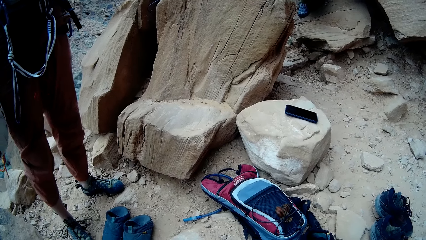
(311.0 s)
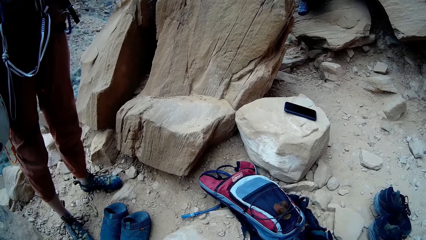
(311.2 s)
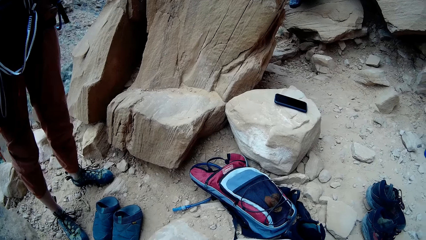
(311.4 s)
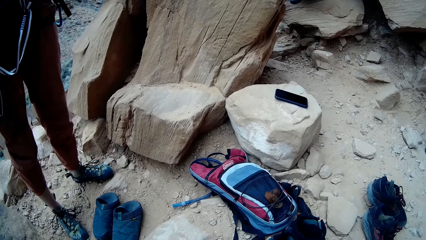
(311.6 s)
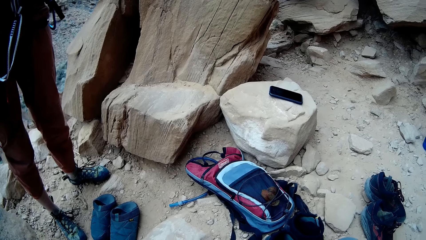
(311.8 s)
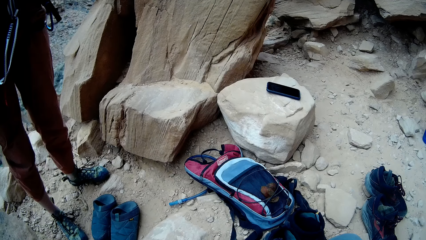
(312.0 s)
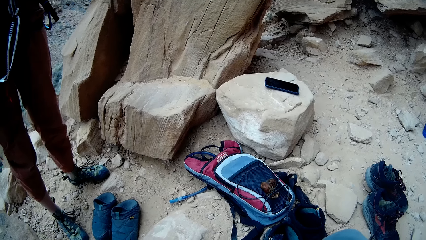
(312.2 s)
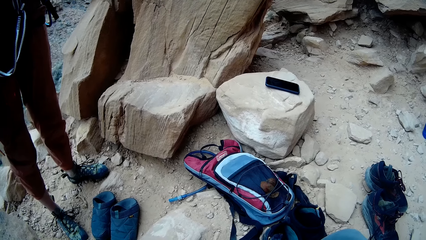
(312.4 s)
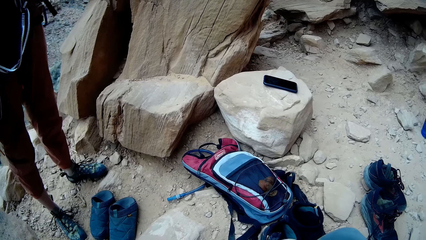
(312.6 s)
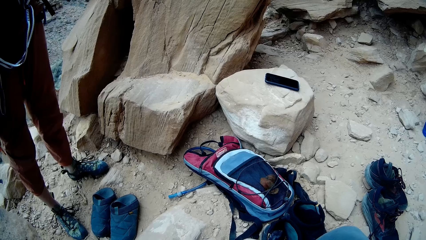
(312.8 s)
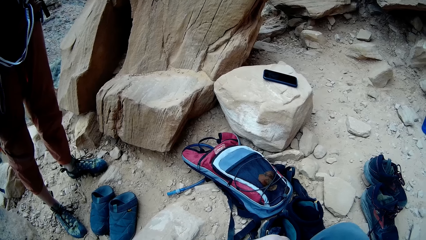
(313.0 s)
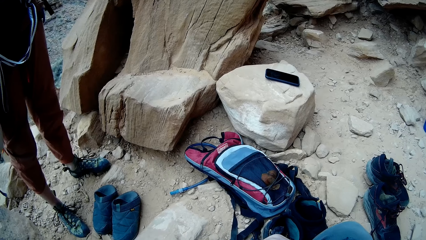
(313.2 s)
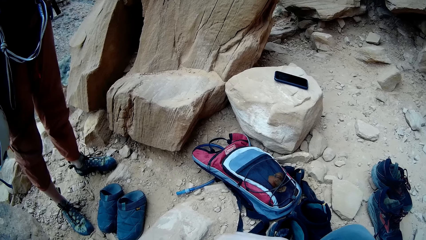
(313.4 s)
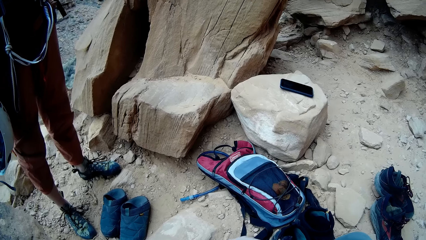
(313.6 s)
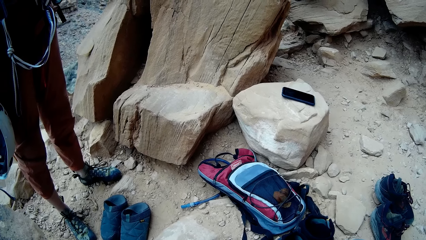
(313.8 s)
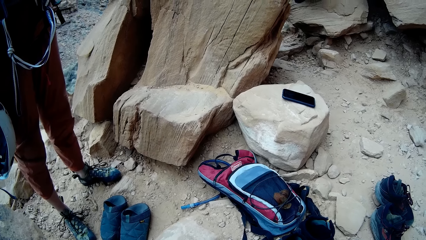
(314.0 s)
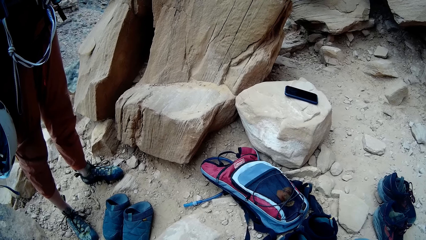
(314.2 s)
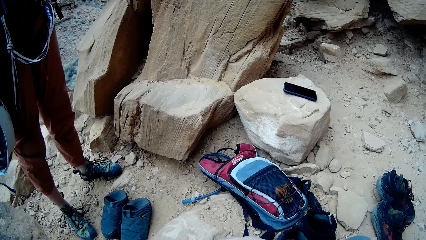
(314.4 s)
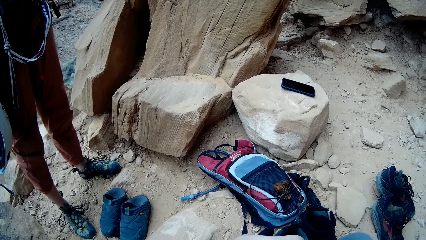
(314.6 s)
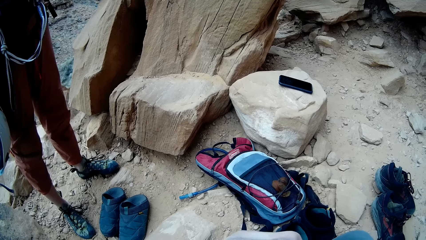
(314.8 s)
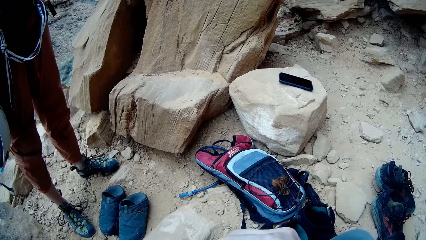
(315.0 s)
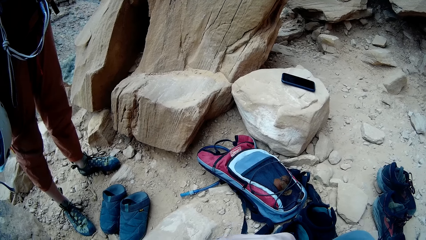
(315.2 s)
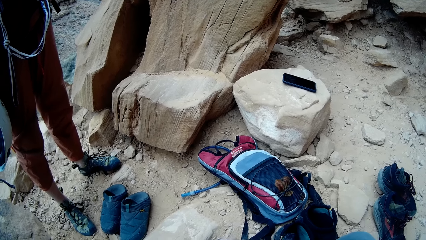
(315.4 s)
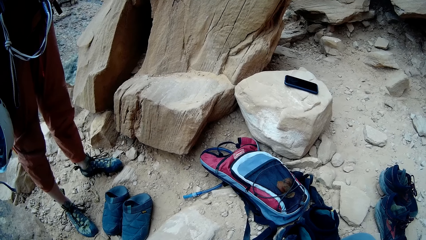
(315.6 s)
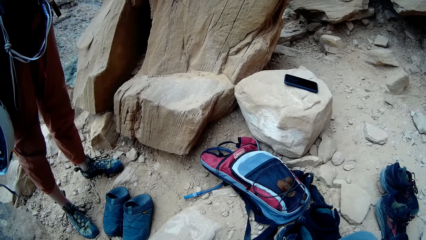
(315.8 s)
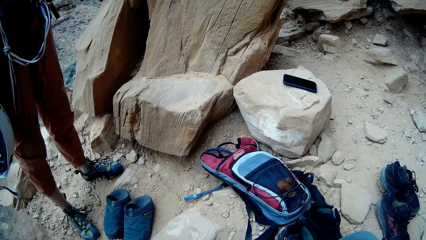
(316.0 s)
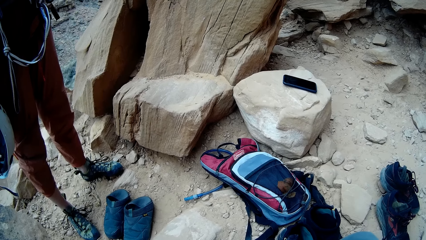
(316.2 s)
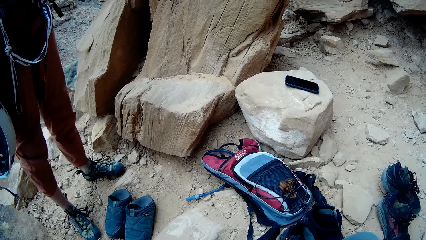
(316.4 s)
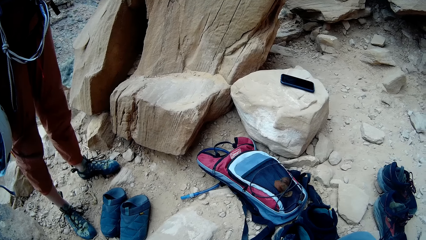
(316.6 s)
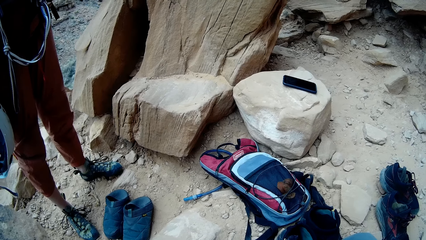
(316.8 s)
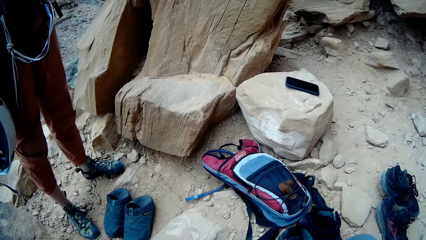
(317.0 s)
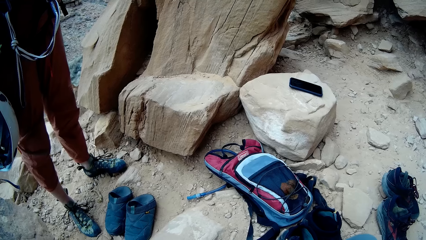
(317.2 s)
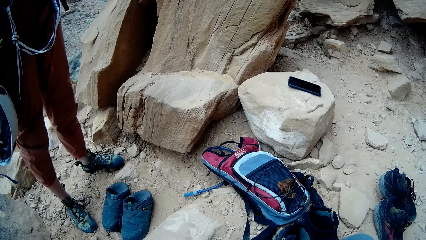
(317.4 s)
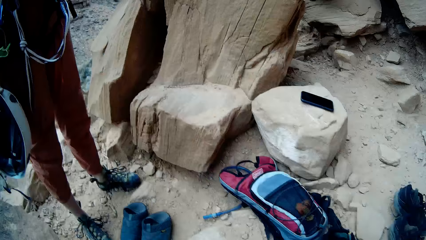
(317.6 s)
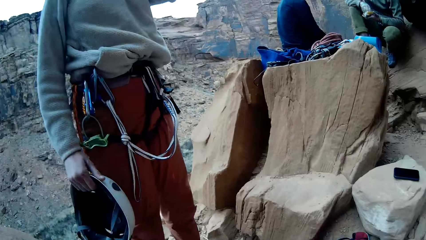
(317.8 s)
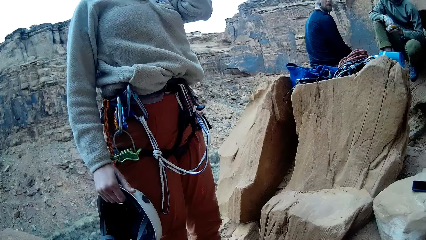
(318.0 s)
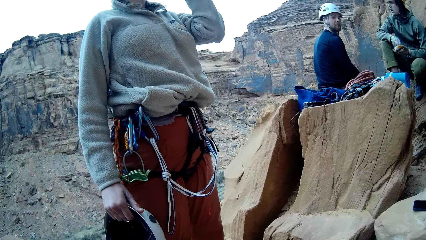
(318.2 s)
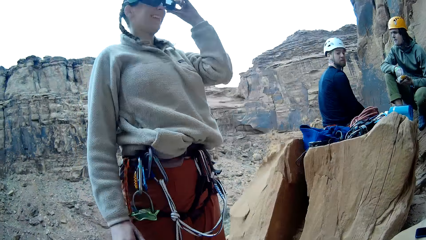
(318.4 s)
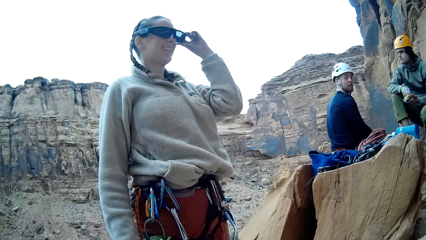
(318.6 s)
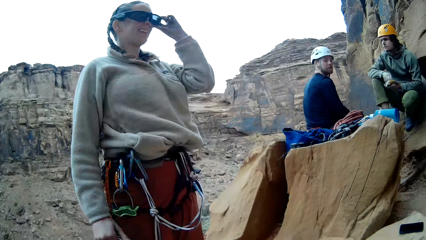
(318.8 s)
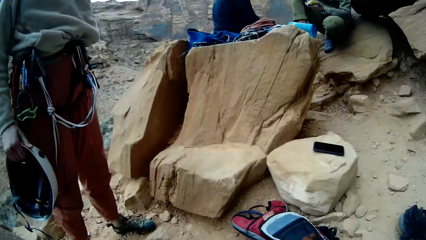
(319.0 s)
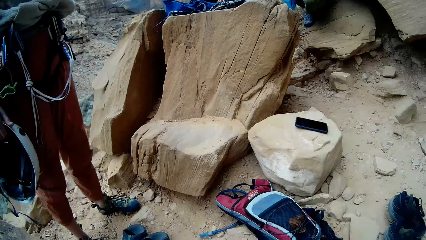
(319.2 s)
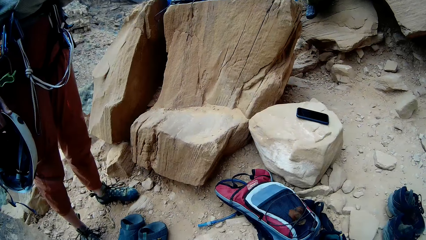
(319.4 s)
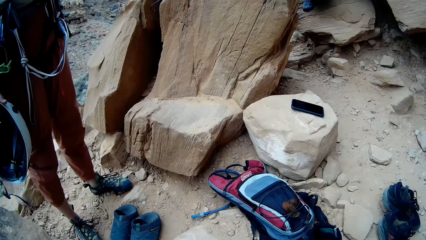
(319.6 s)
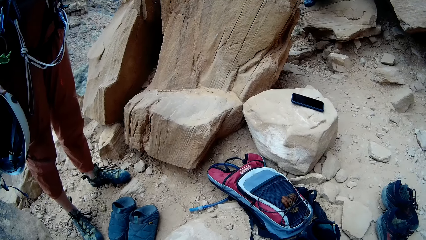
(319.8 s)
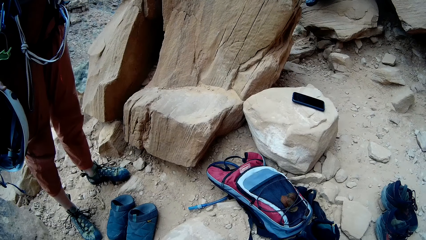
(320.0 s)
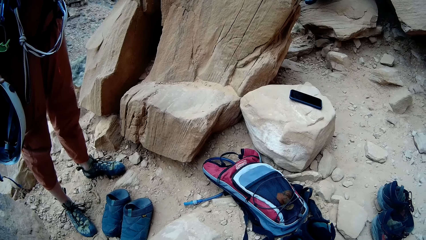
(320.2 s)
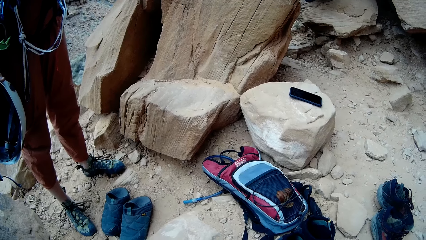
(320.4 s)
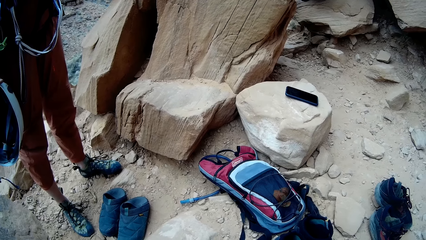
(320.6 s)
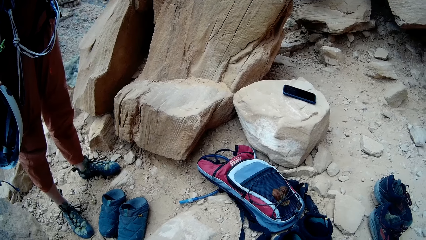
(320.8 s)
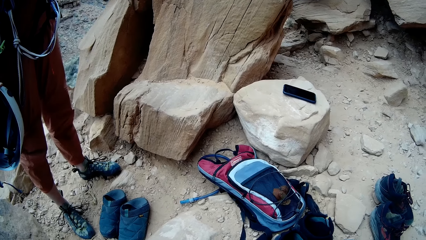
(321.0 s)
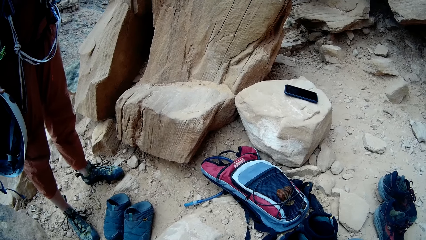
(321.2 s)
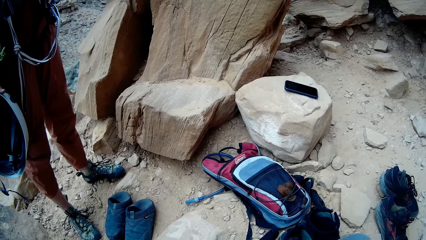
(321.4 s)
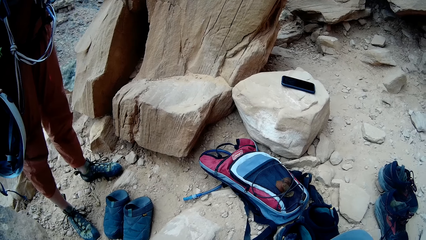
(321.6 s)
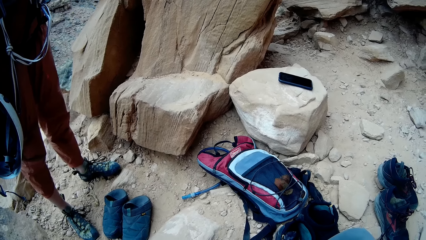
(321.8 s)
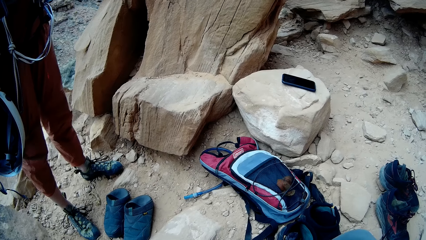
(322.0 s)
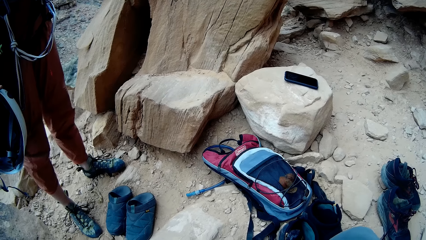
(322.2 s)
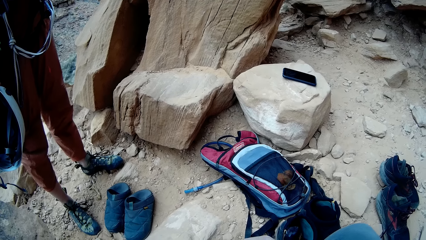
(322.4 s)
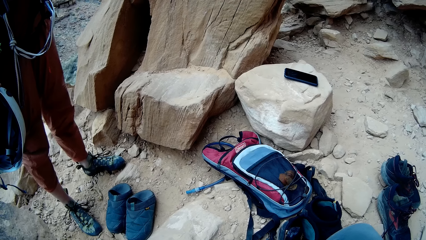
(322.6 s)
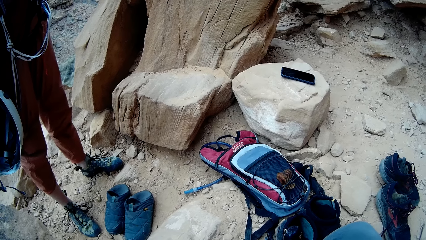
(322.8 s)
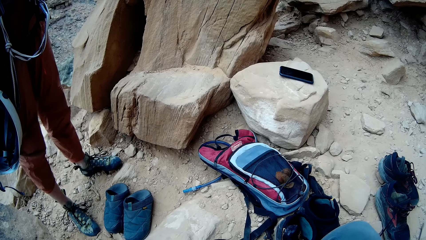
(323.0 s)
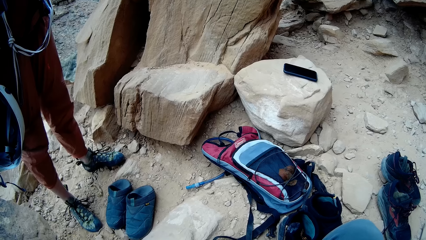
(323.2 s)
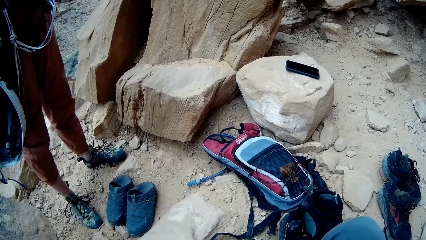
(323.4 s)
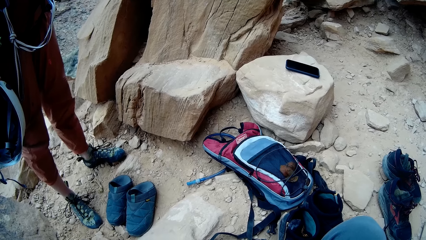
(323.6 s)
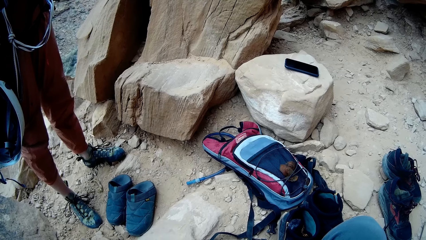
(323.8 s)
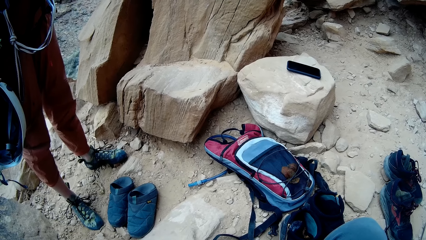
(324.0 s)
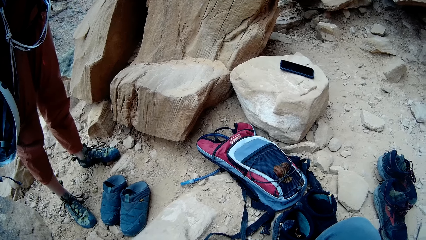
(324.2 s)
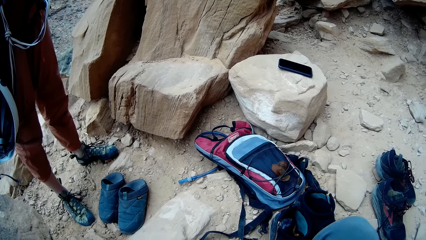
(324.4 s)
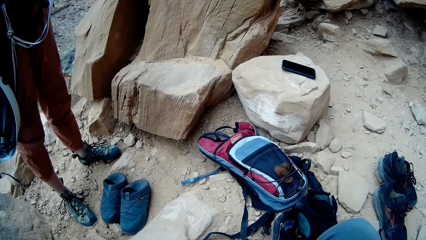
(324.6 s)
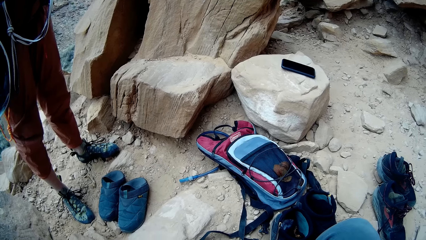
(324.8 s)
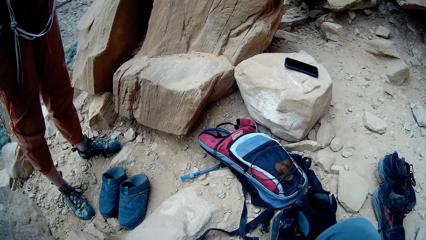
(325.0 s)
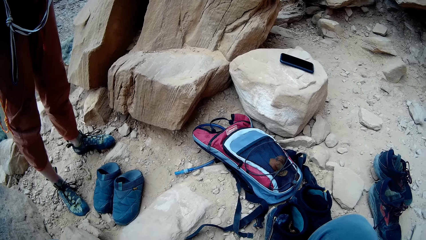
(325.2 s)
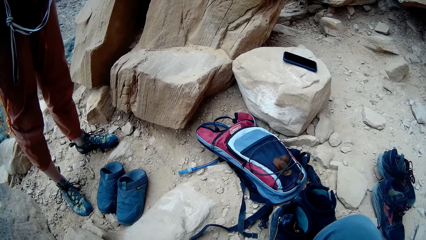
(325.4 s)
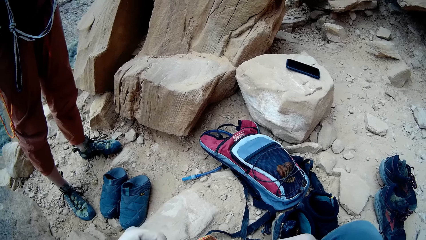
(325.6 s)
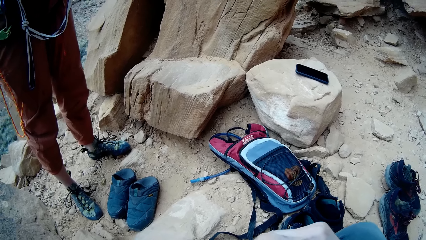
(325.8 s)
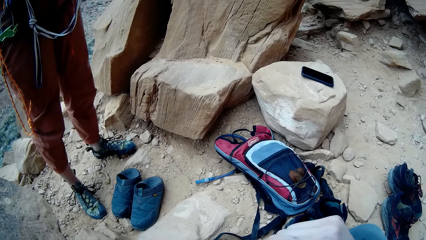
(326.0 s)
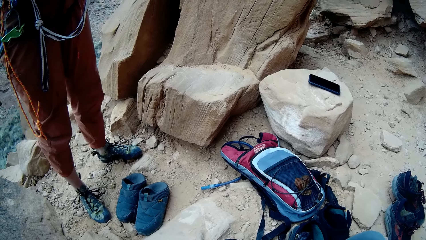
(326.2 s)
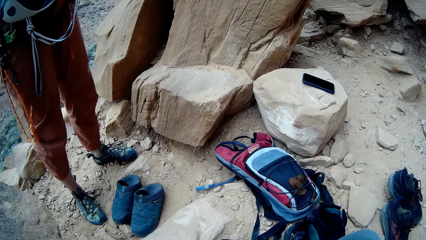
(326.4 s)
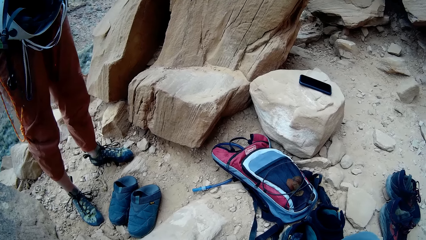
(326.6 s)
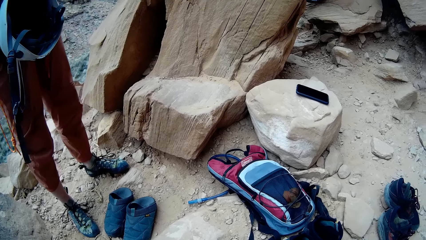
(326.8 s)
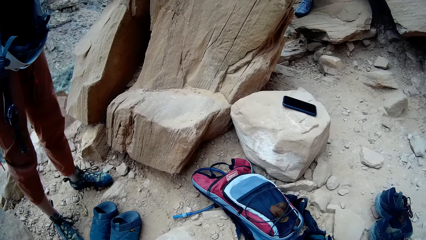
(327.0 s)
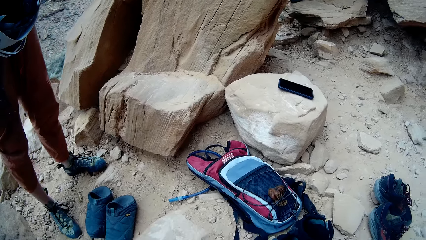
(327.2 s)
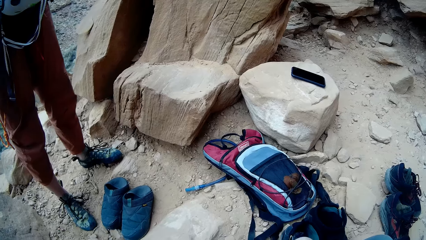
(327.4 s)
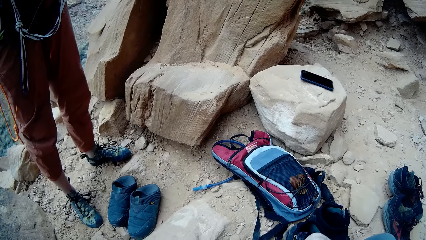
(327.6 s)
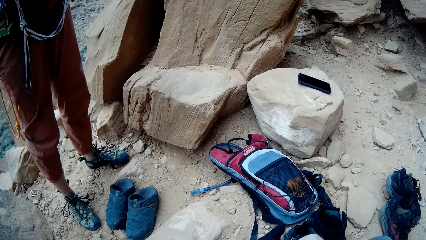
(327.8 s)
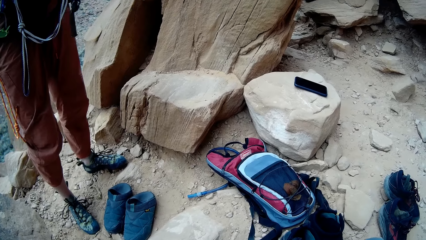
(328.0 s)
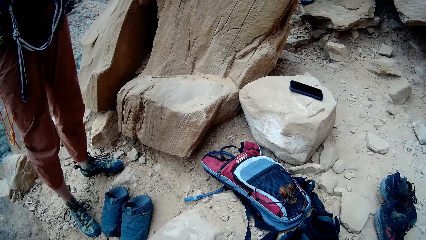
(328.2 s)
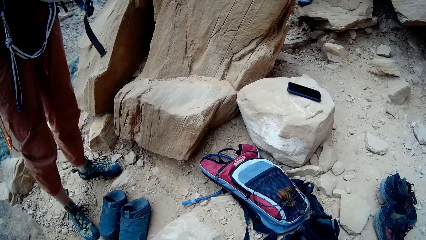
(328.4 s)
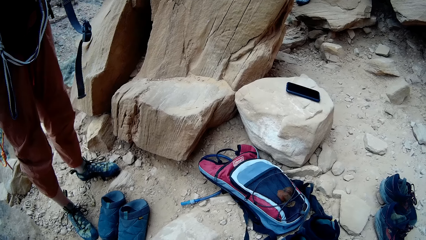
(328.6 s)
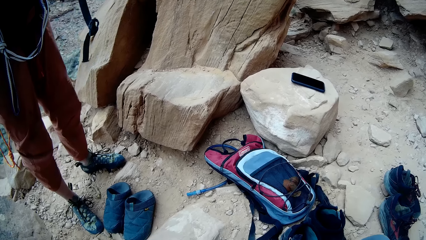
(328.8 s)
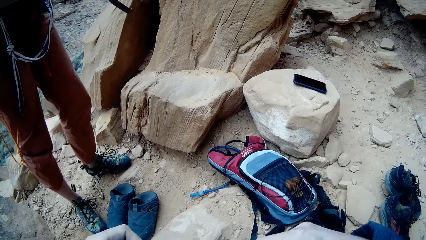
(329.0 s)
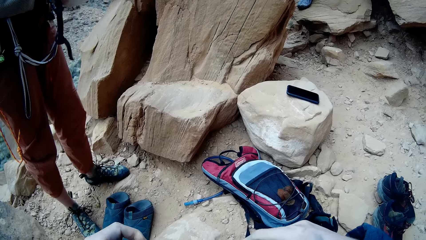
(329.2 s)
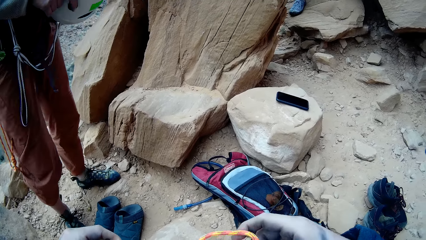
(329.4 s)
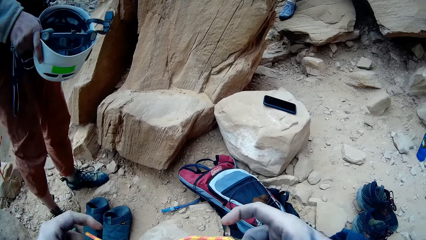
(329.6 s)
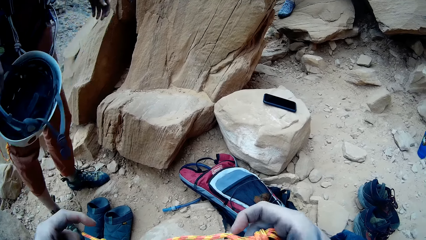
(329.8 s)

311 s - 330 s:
A man looks at another man. A third man looks around the mountain range. The camera wearer holds the rope.
